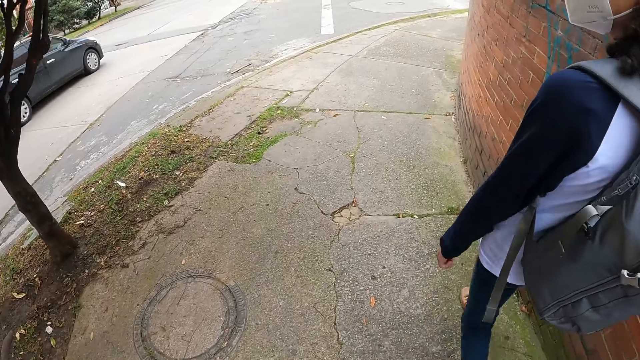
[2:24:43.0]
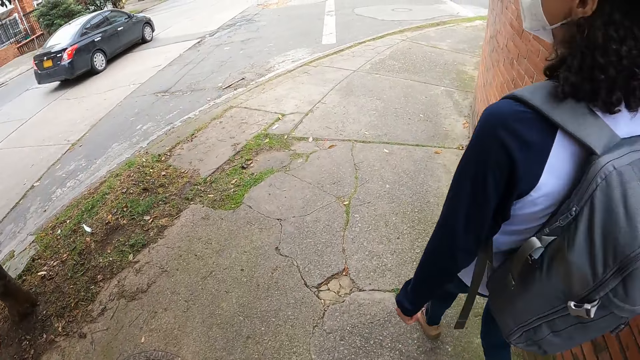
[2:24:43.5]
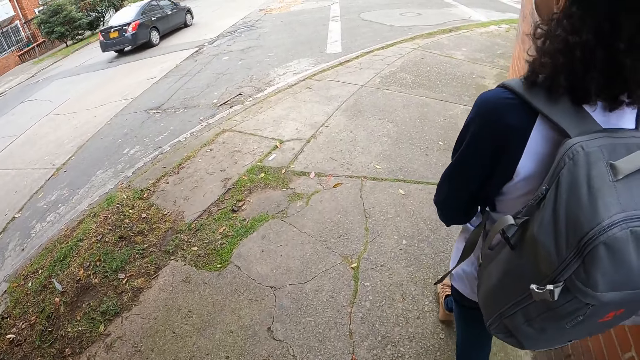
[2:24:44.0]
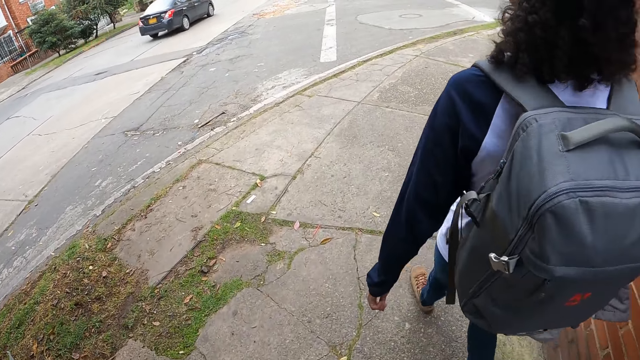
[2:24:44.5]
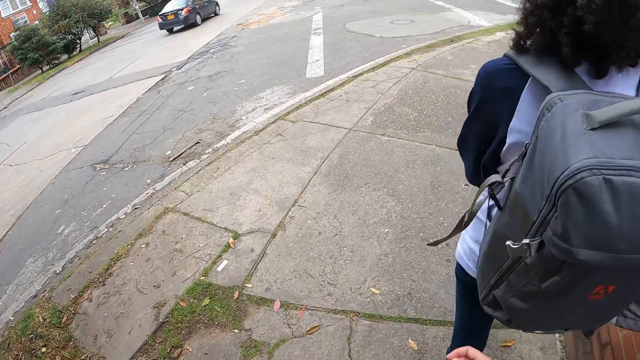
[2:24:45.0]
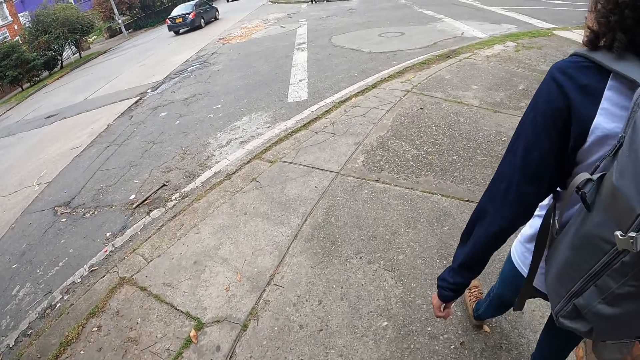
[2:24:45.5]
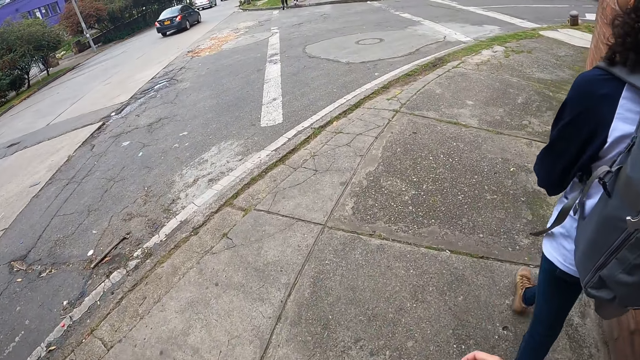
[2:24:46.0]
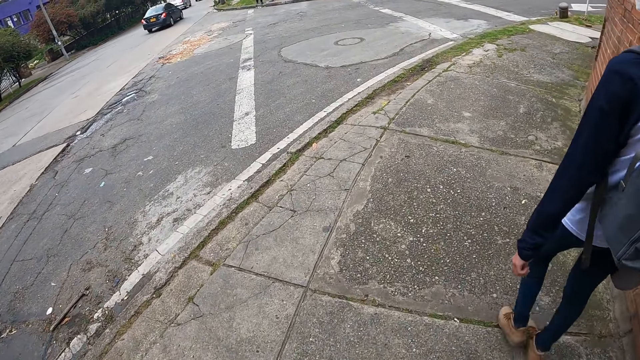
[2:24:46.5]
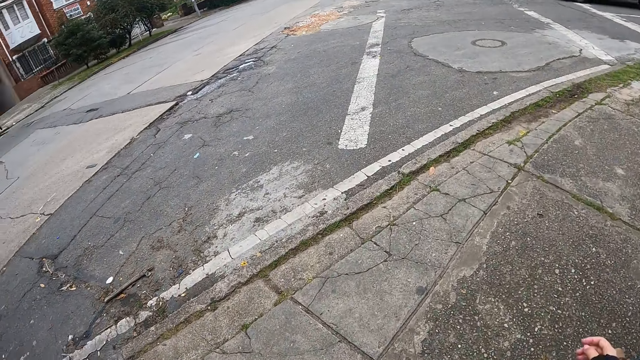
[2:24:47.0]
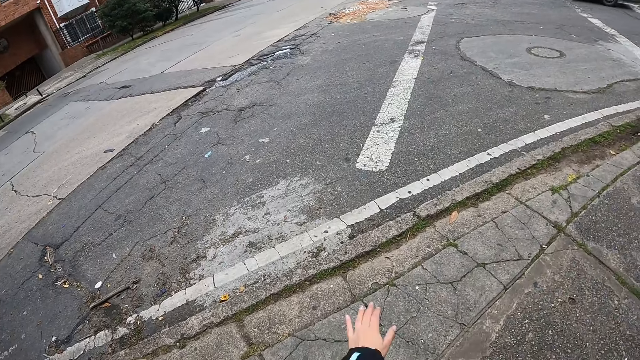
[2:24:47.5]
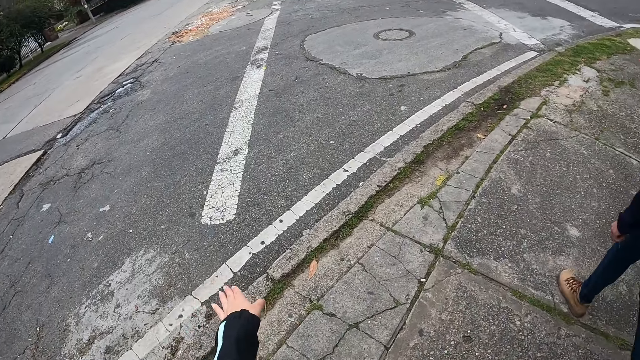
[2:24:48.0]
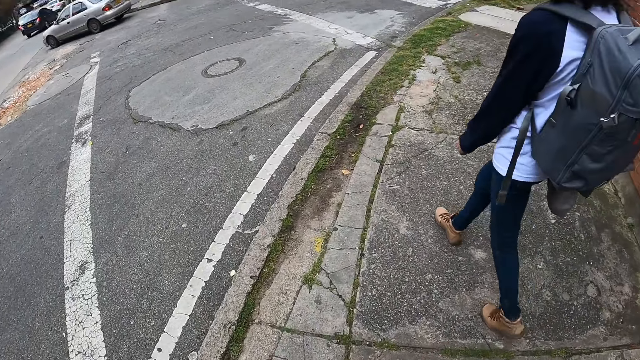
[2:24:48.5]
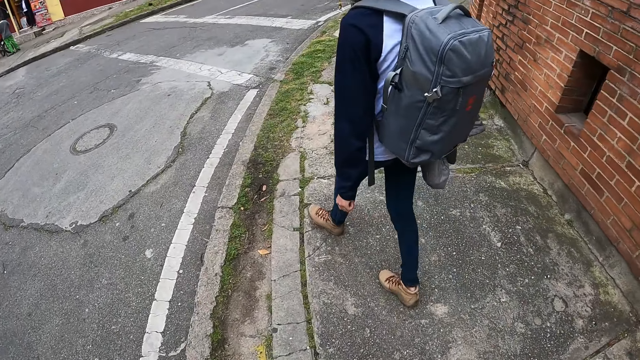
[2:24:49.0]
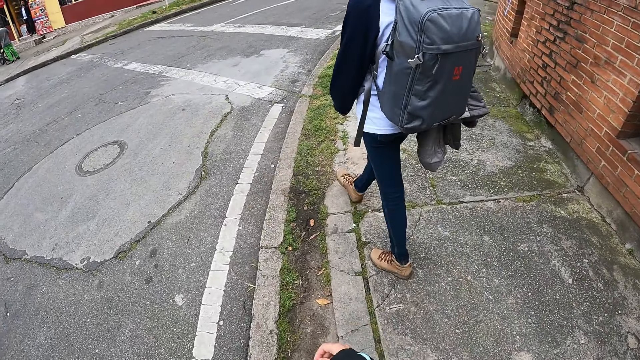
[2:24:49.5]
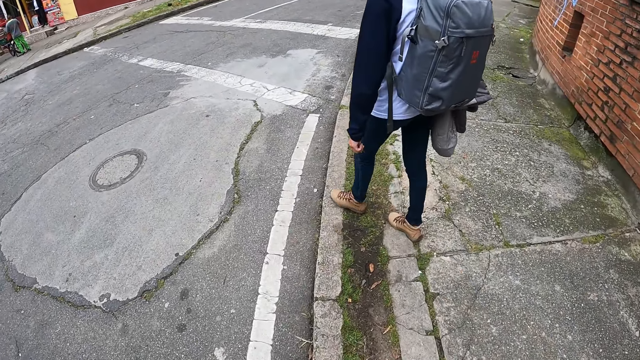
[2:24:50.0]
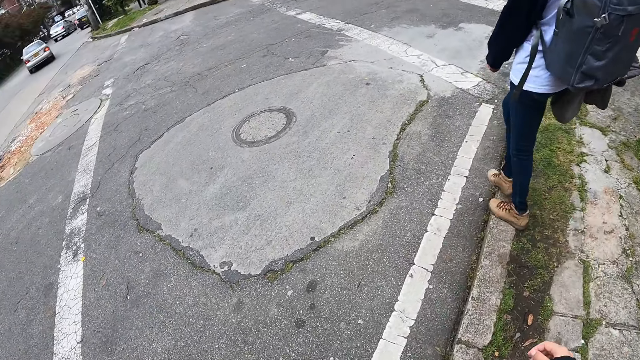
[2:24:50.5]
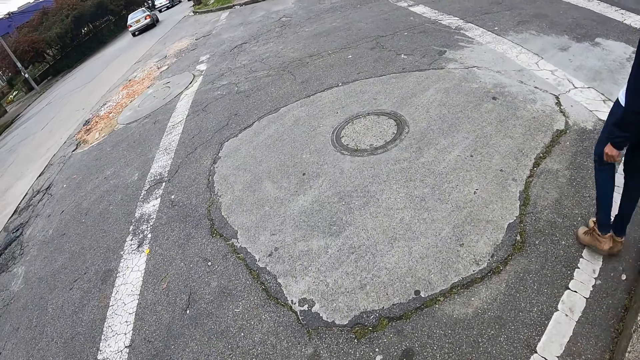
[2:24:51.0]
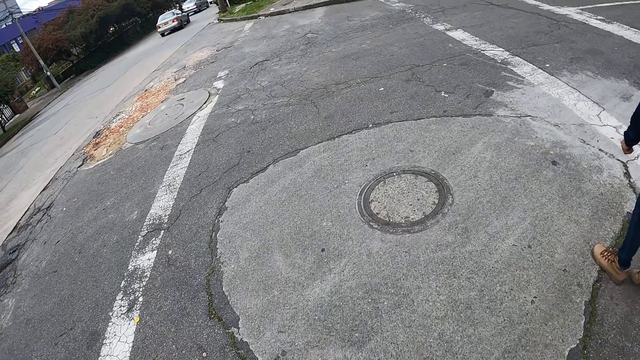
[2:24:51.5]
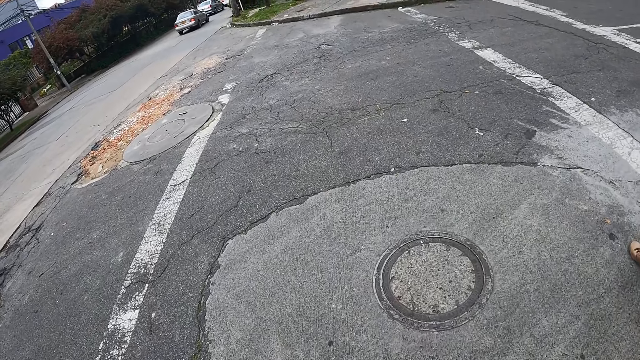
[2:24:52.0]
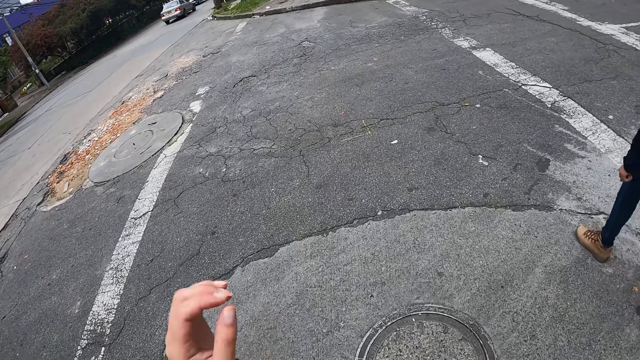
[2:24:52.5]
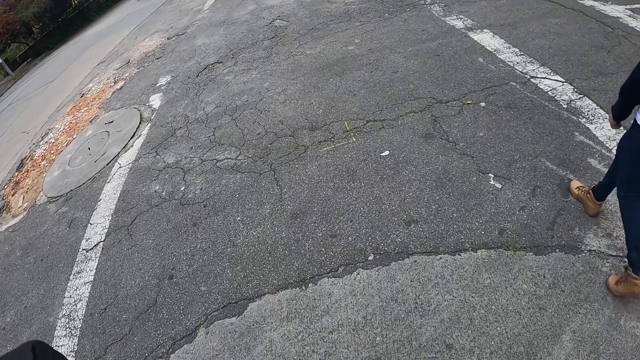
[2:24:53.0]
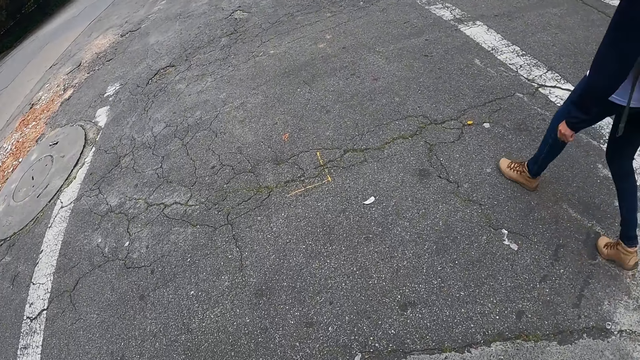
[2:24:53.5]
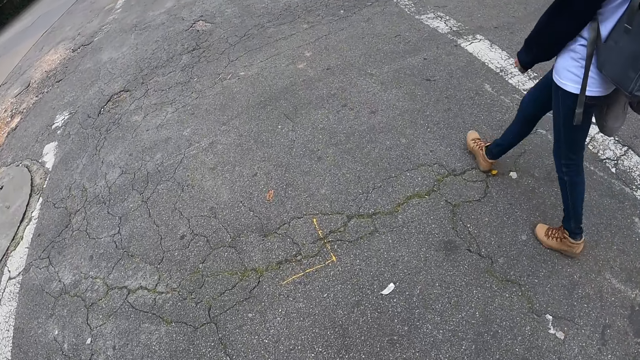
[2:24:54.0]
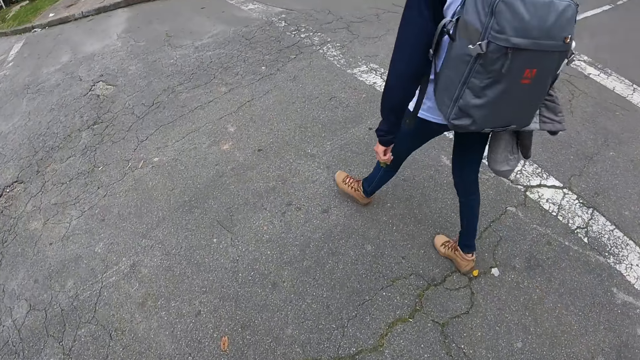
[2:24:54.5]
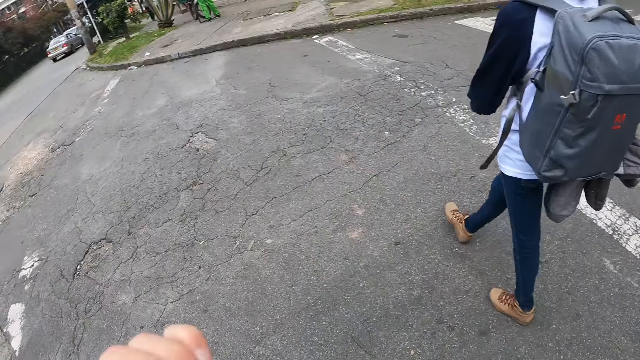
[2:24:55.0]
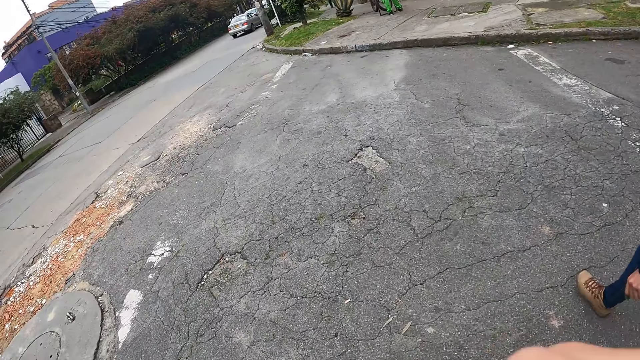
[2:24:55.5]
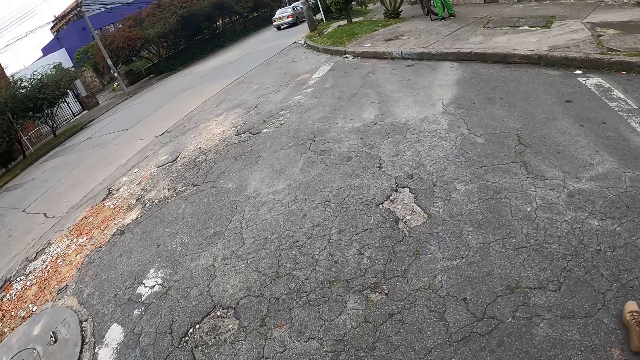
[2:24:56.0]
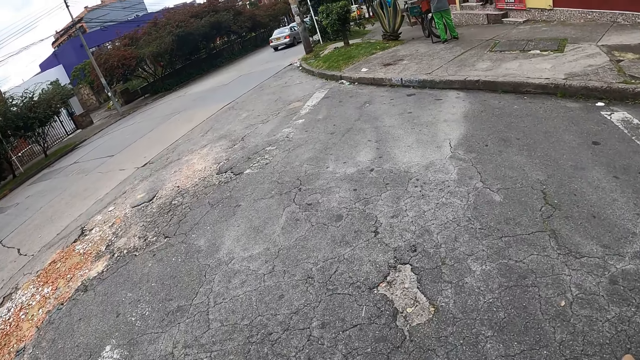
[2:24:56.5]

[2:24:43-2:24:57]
The camera wearer stretches a hand. They cross to a side of the road.

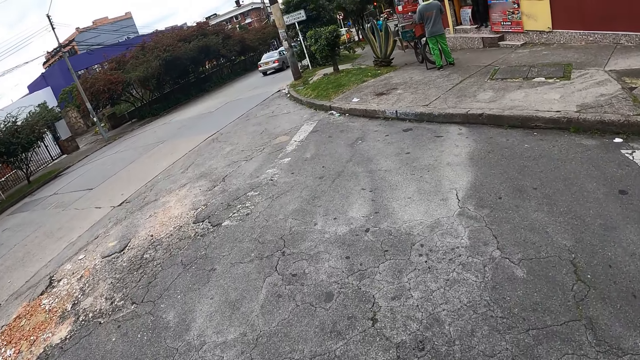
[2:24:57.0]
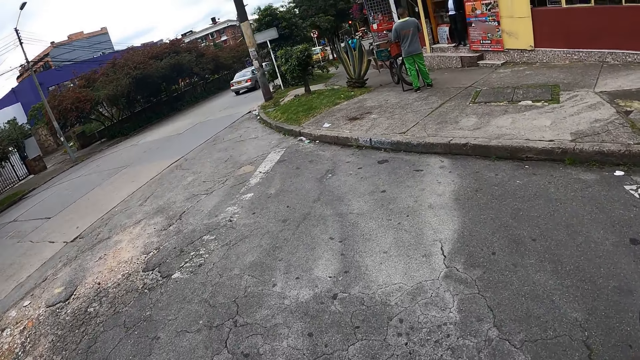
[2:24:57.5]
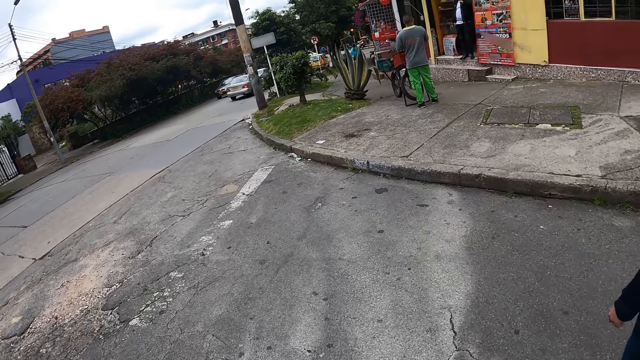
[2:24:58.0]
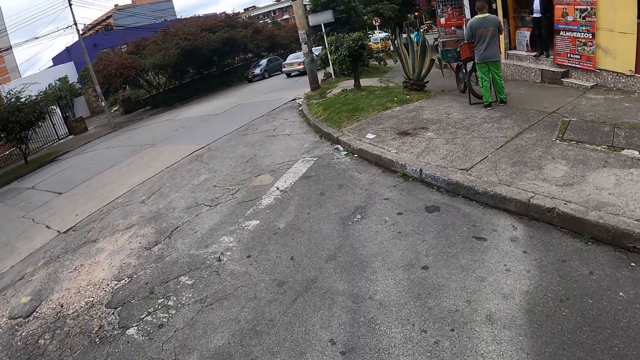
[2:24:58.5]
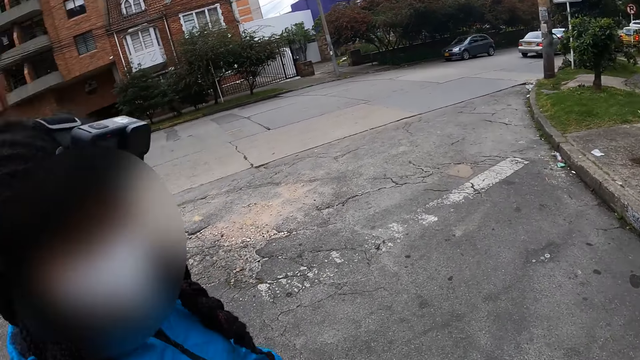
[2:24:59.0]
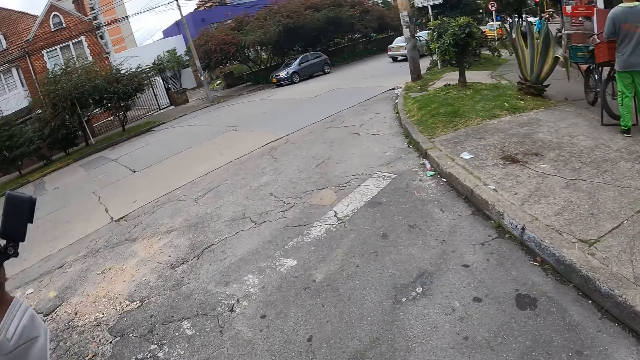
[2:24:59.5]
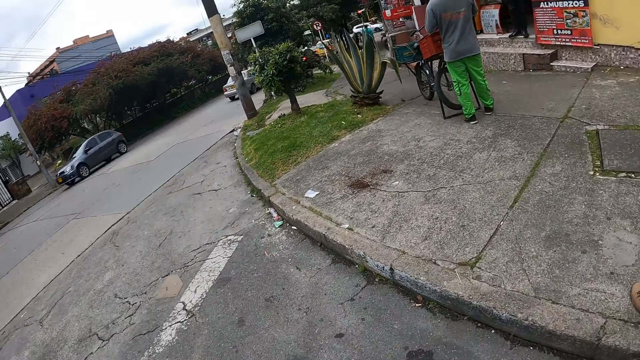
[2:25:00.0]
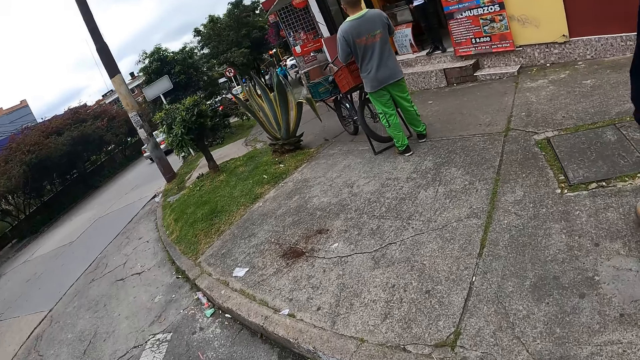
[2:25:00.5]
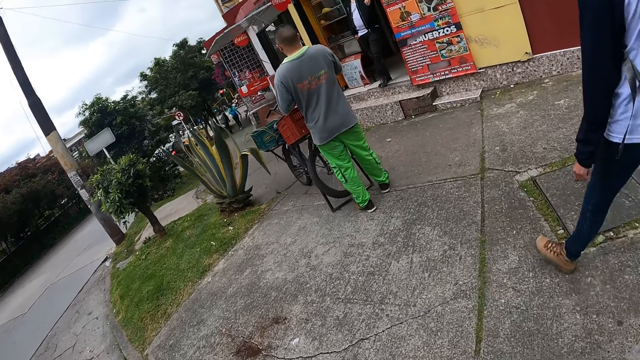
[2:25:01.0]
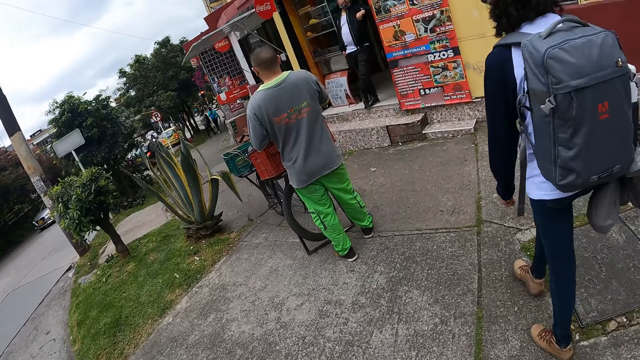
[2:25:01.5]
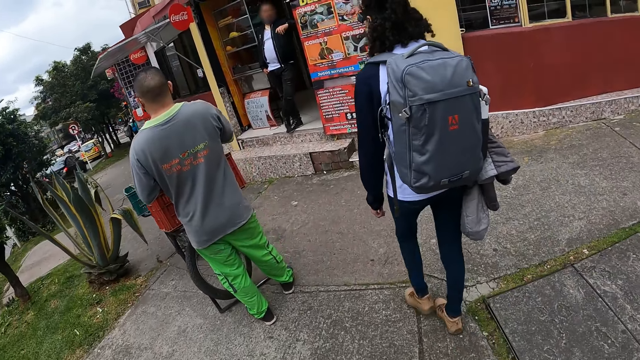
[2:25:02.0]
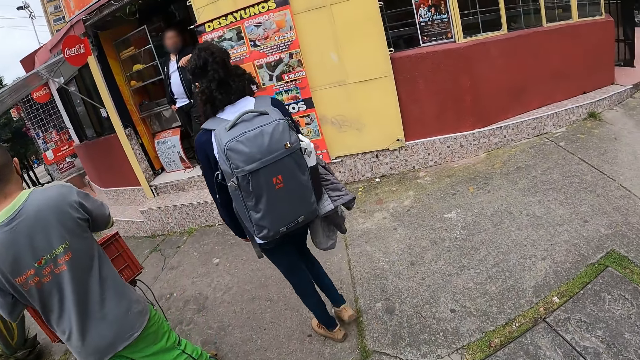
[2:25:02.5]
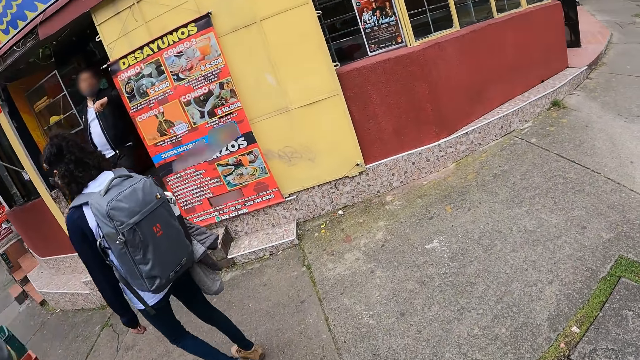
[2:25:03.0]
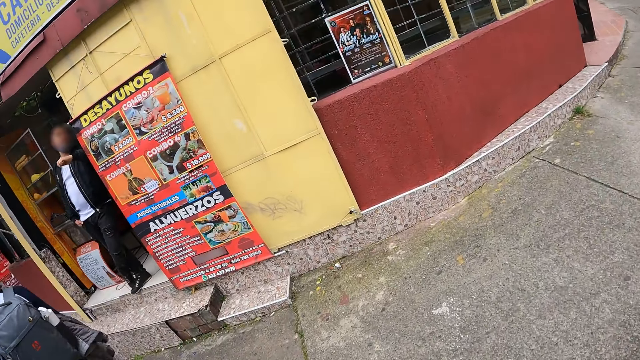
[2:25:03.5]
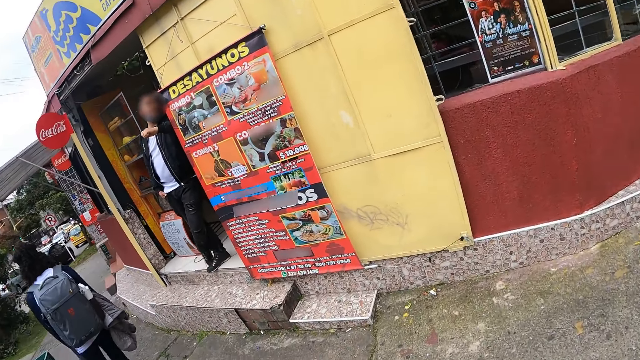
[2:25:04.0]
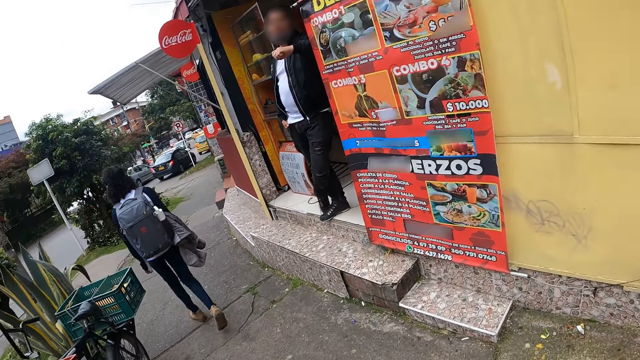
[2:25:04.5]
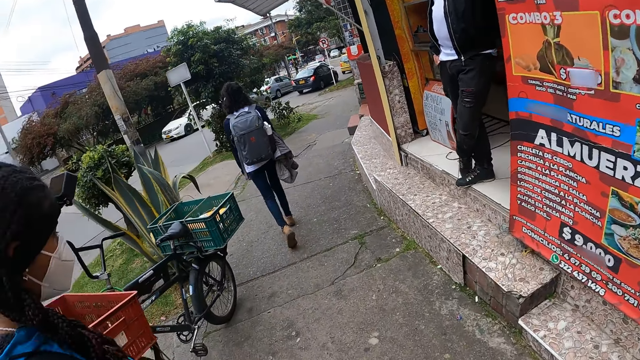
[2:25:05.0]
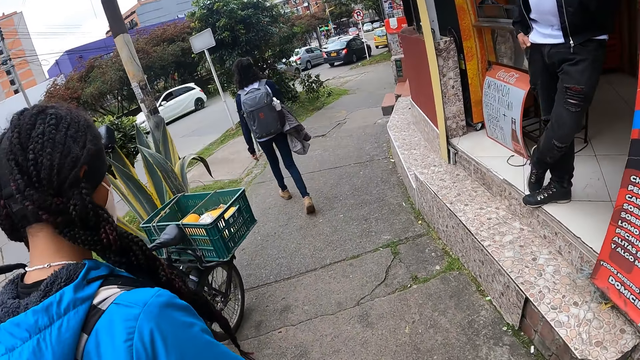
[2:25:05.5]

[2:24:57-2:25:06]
A person stands near the shop. Another person stands near the shop. The camera wearer walks past a man on the walkway.
